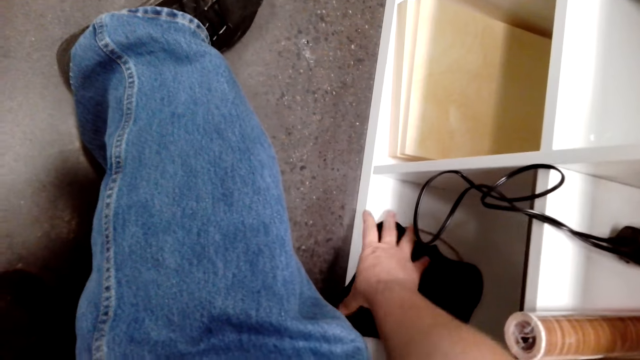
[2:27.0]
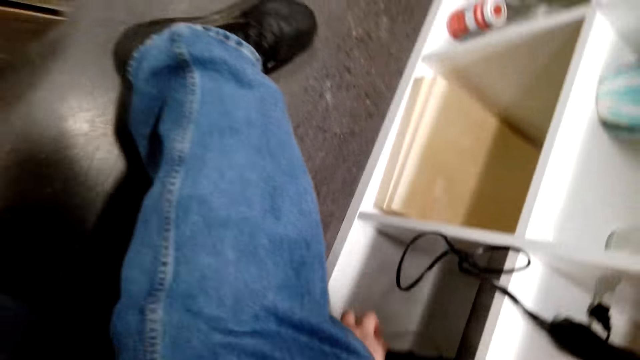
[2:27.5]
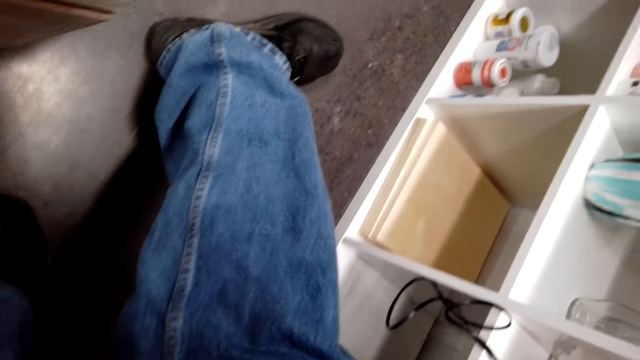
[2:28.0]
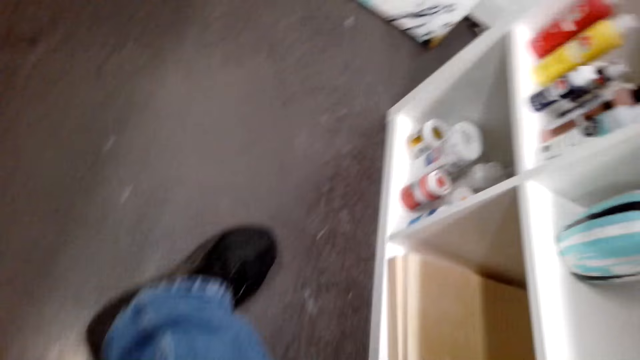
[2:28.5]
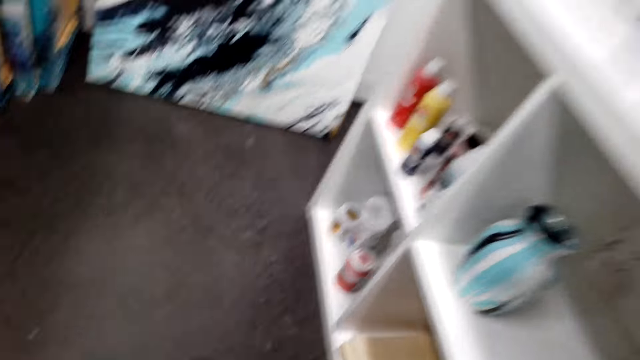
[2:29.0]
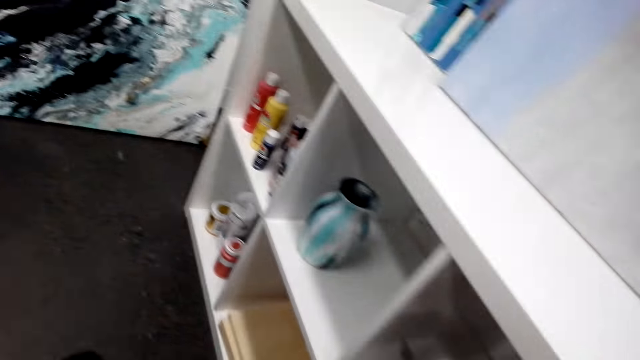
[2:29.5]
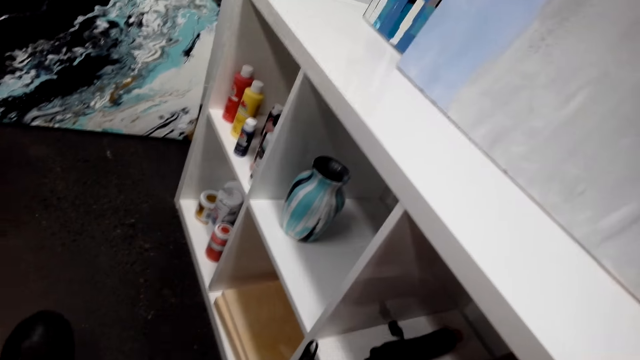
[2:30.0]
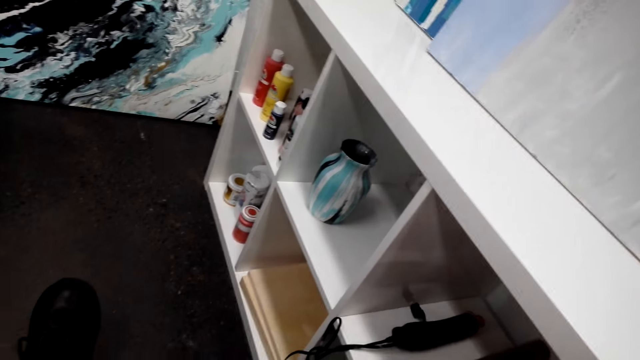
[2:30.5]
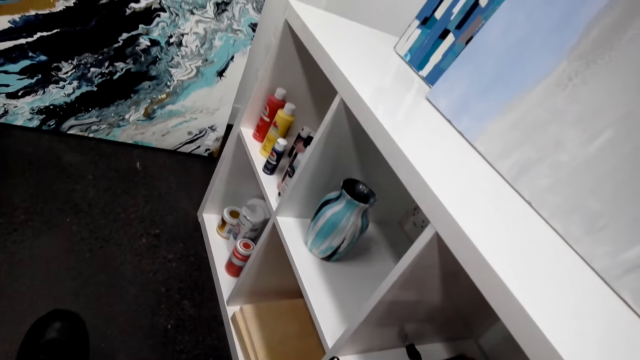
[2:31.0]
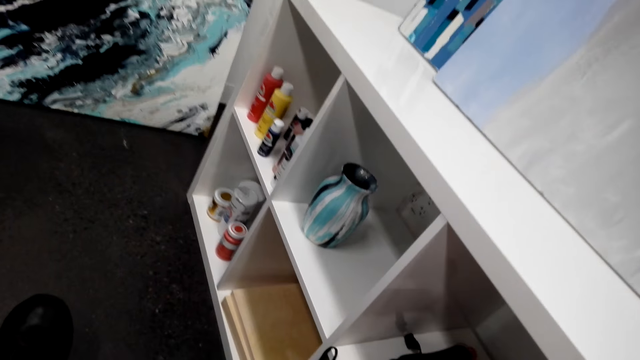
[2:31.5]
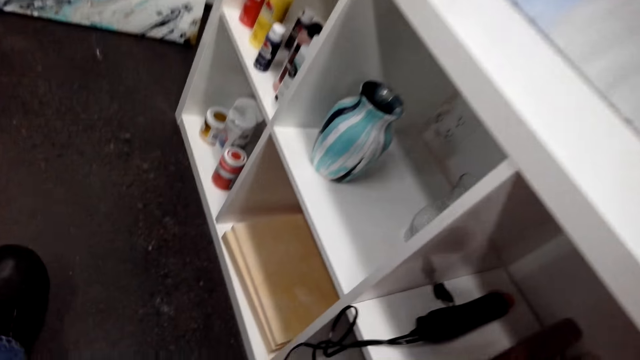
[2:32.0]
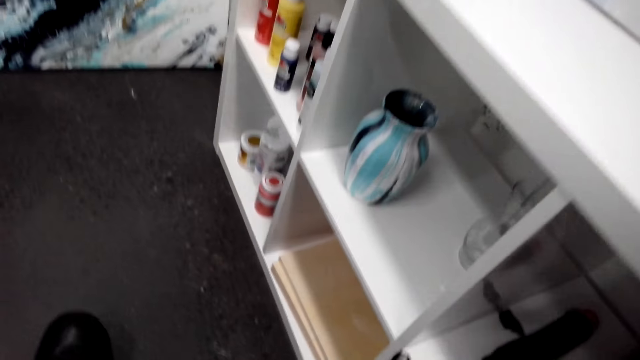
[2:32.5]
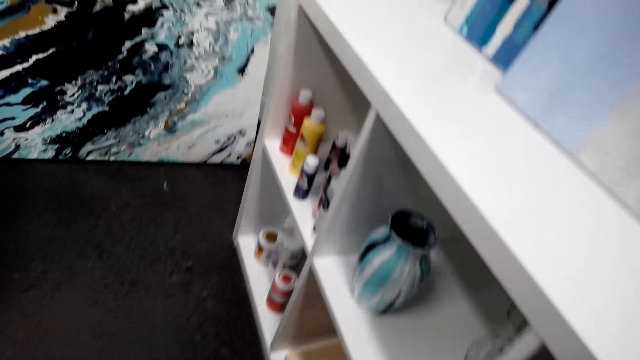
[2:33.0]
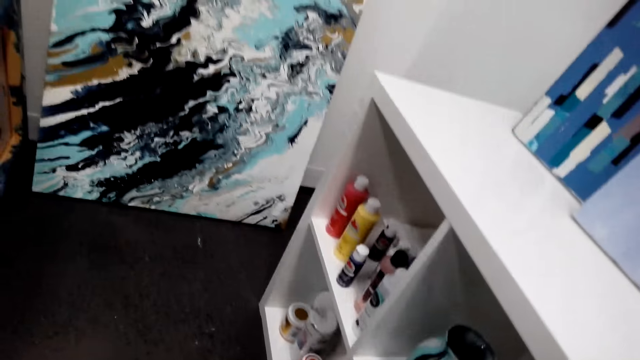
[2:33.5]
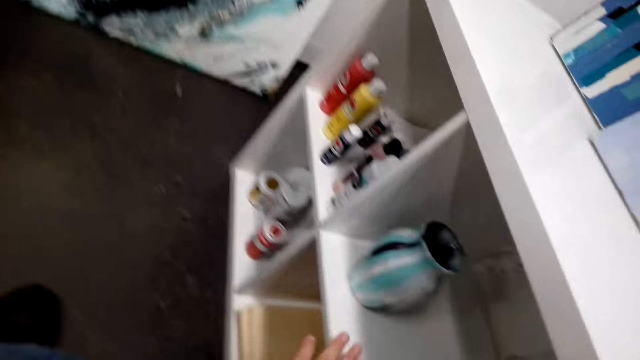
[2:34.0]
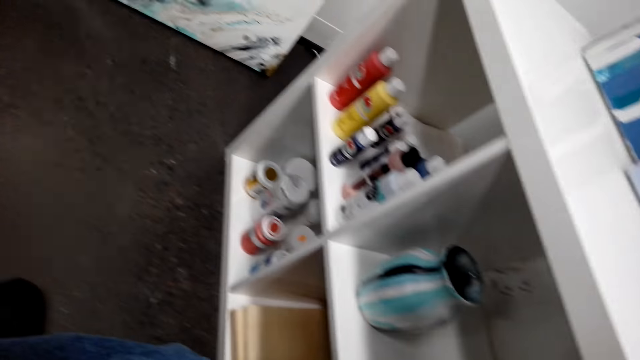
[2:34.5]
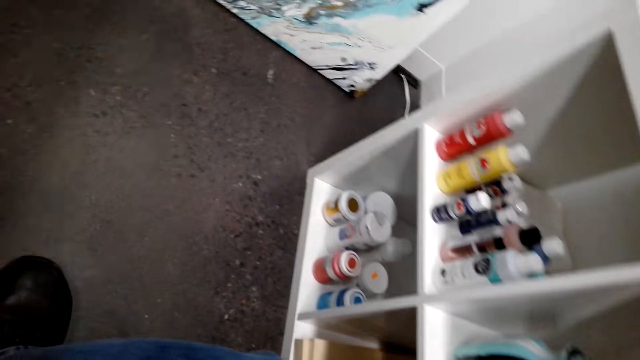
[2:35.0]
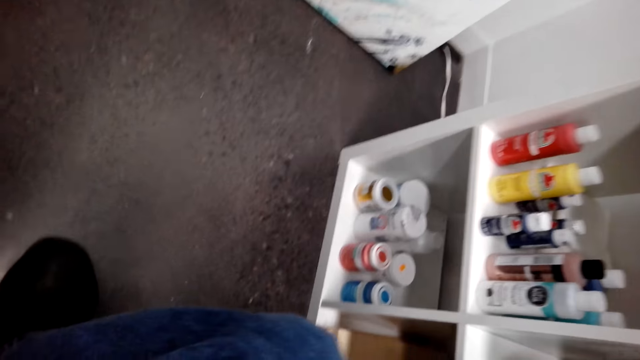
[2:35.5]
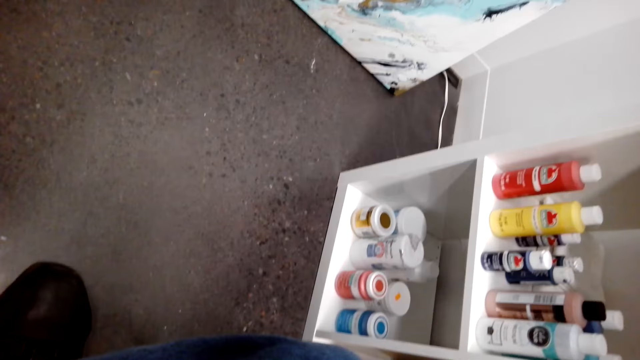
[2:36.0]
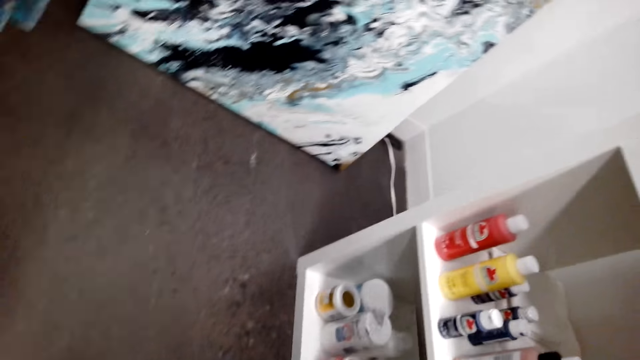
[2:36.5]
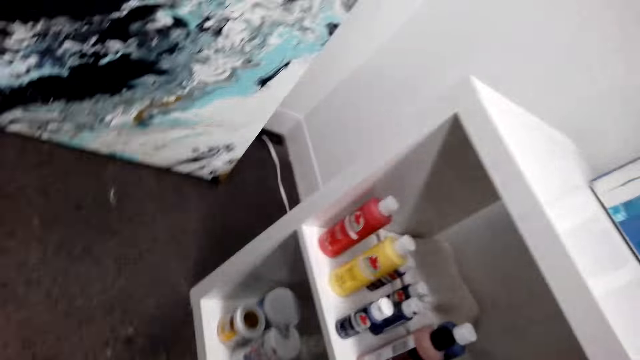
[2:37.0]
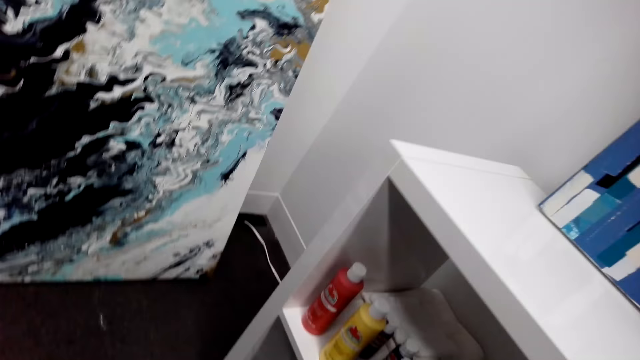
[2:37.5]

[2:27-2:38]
The camera wearer takes something.

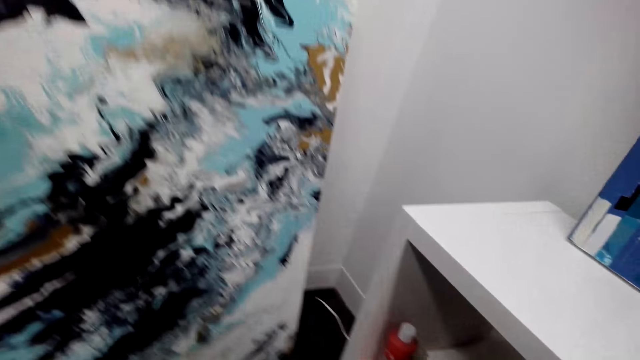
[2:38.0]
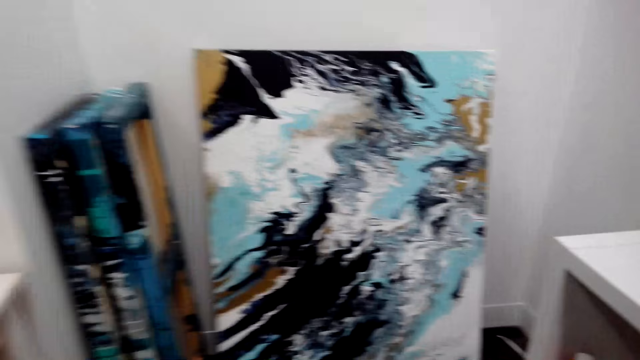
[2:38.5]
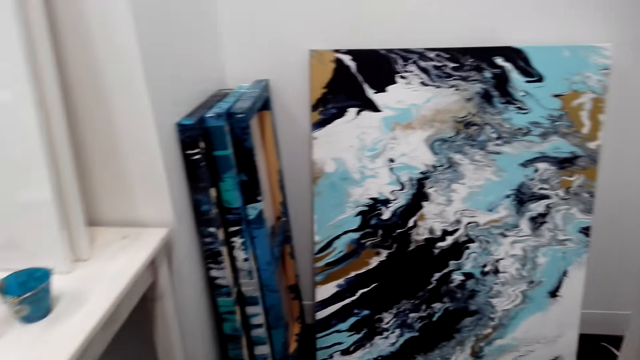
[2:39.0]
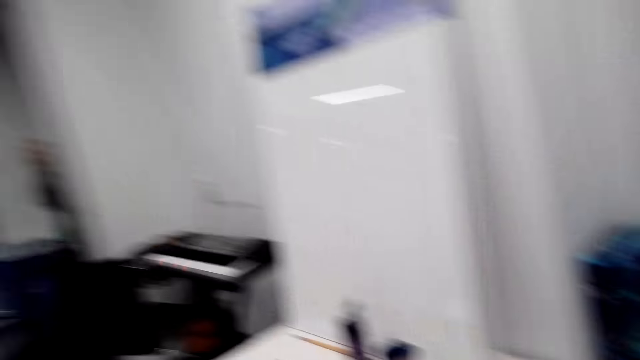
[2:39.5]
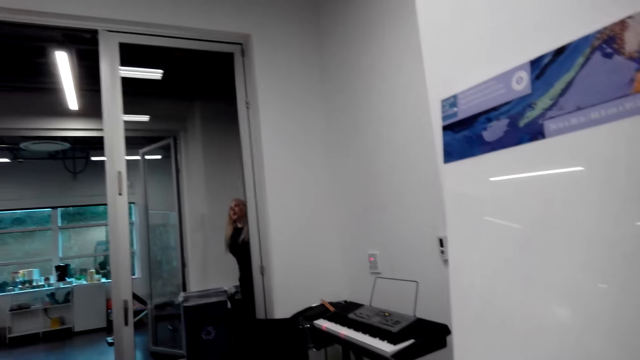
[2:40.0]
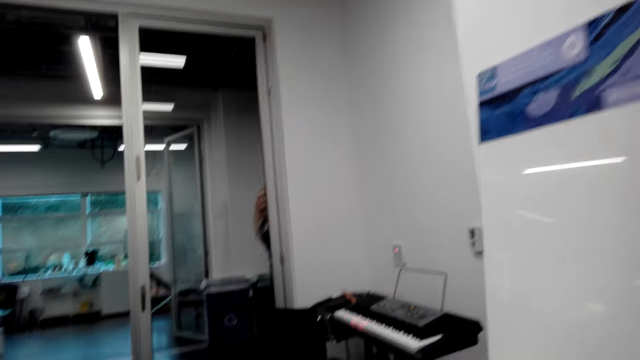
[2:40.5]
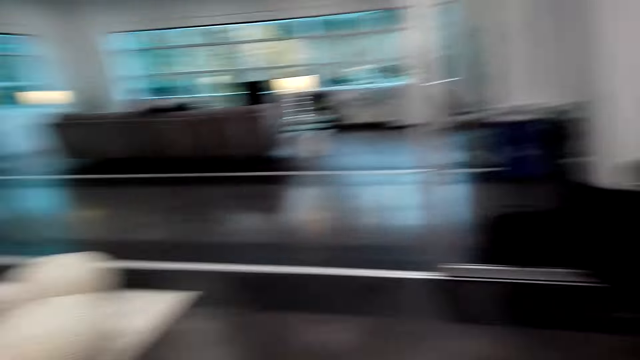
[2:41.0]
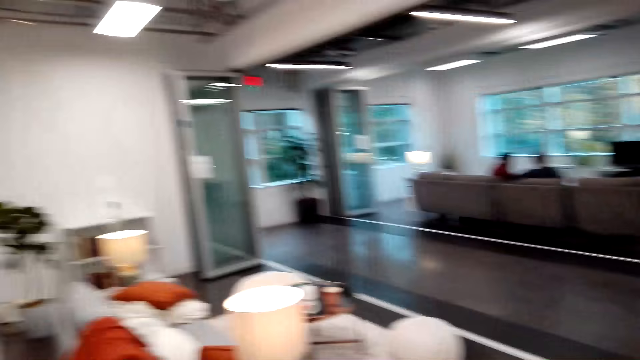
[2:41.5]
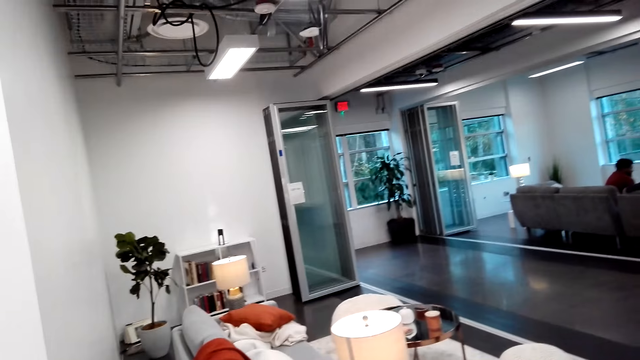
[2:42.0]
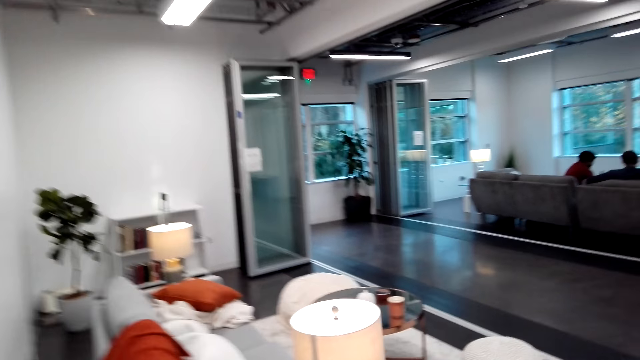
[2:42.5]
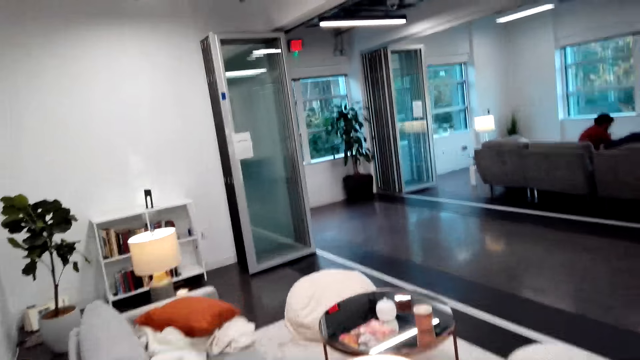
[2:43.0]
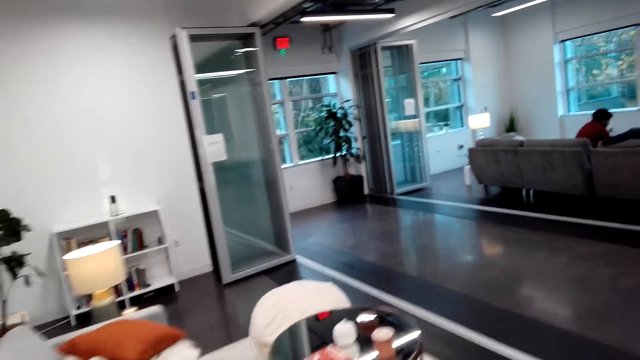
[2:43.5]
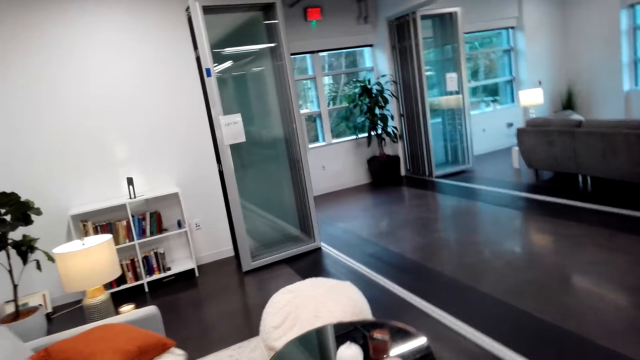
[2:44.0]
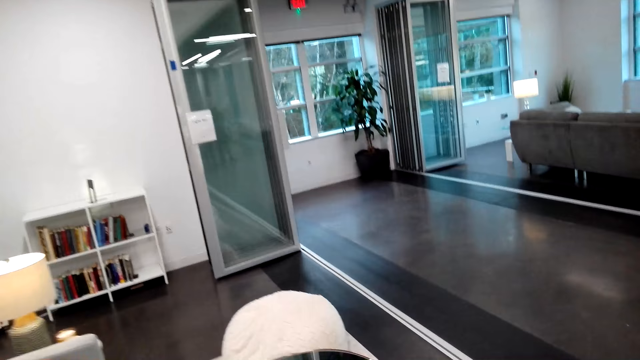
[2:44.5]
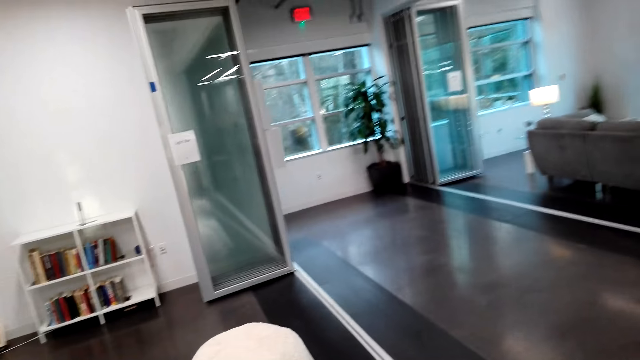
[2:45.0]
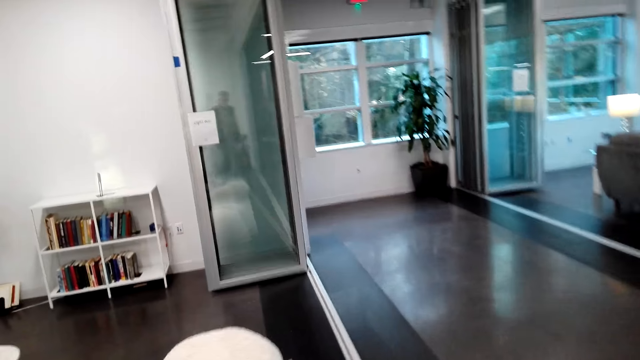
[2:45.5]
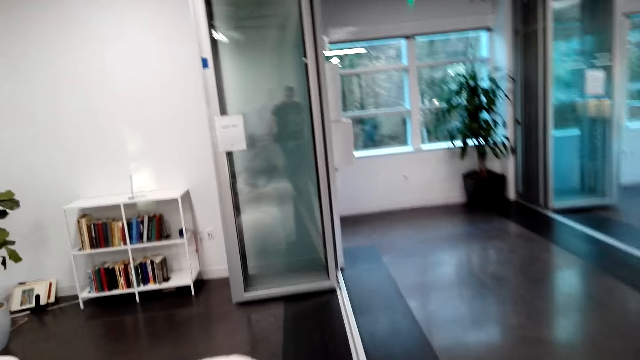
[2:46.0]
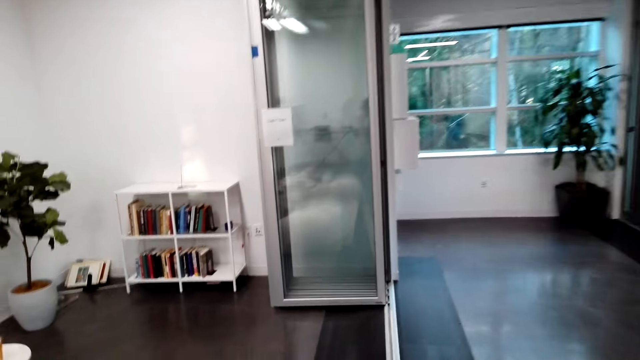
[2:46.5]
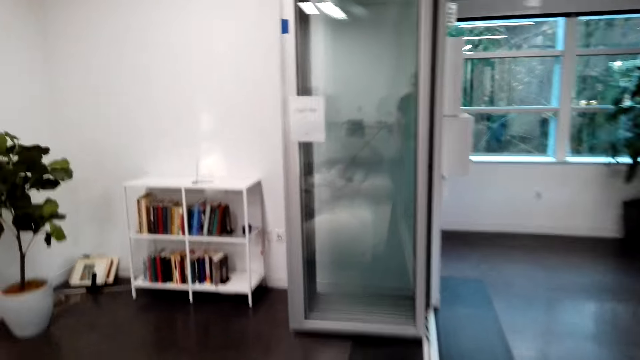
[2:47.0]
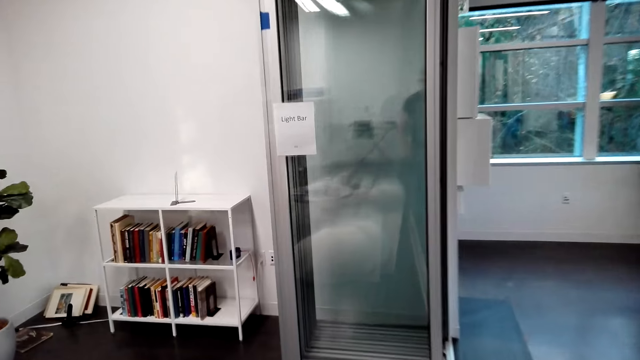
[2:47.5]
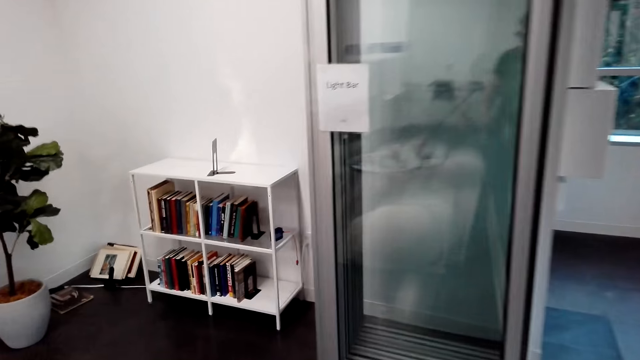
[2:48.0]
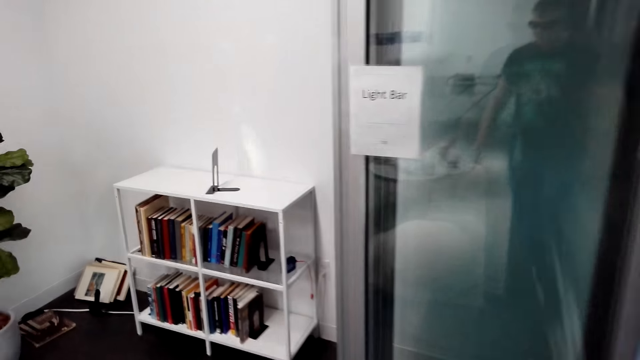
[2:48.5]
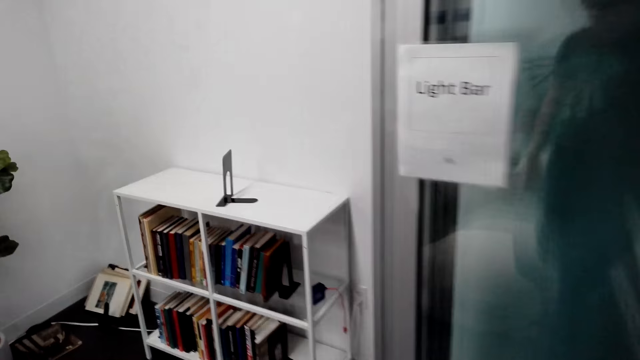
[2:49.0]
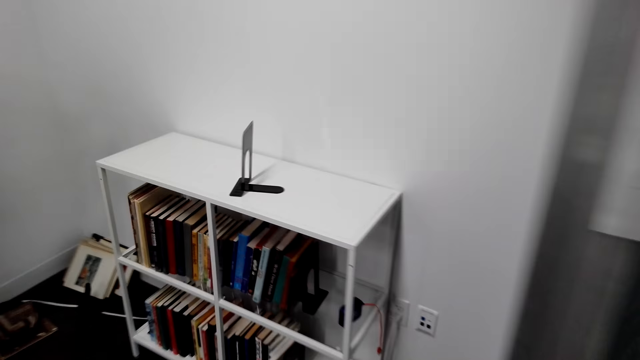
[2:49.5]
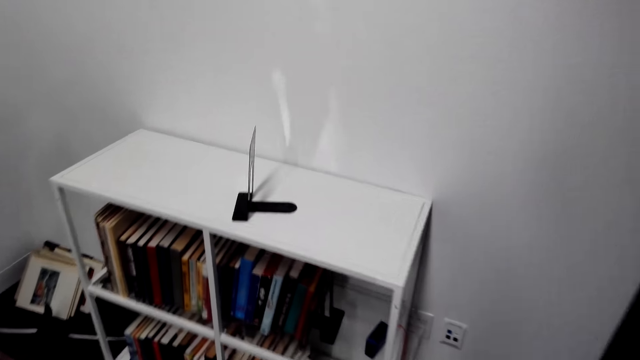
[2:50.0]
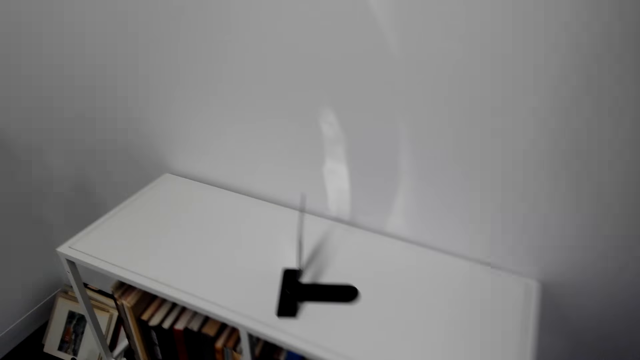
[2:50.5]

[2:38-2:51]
A lady dialogues with the camera wearer. The camera wearer walks around the house. Another lady and a man sit in a restaurant. The camera wearer walks in a room.
